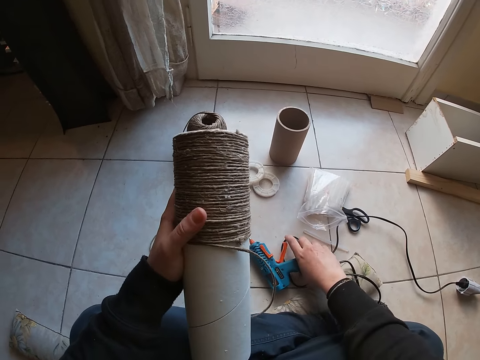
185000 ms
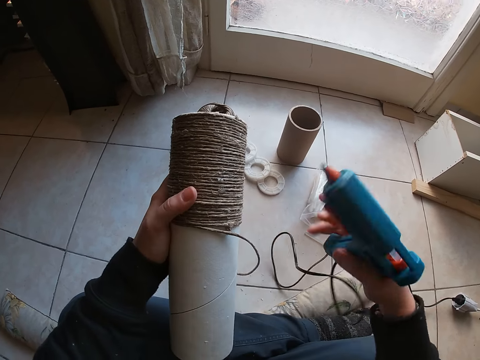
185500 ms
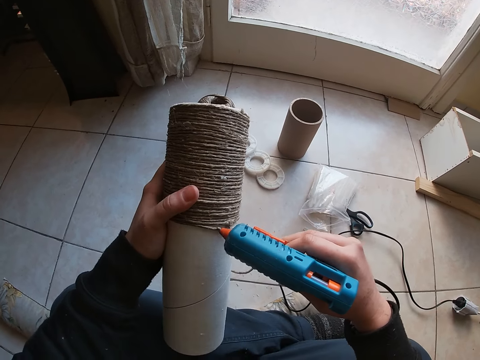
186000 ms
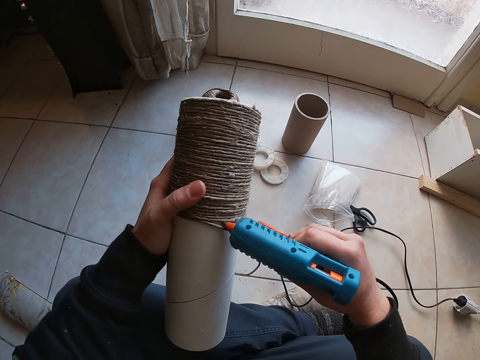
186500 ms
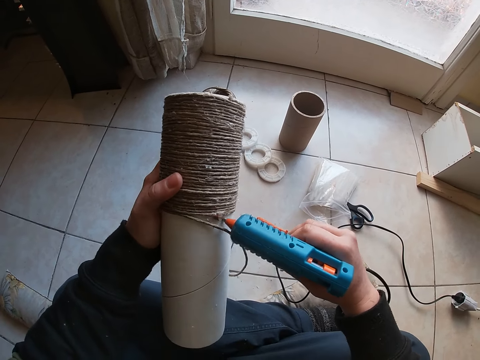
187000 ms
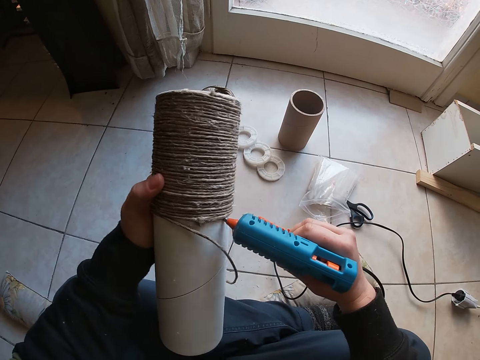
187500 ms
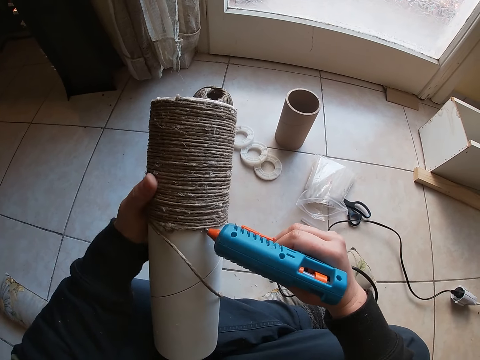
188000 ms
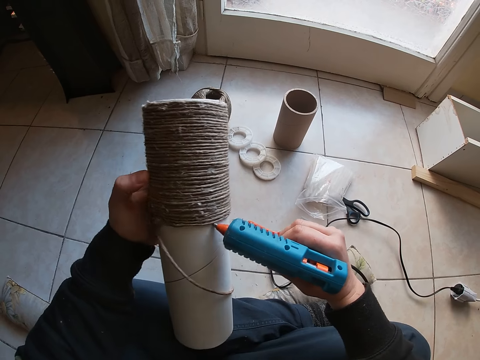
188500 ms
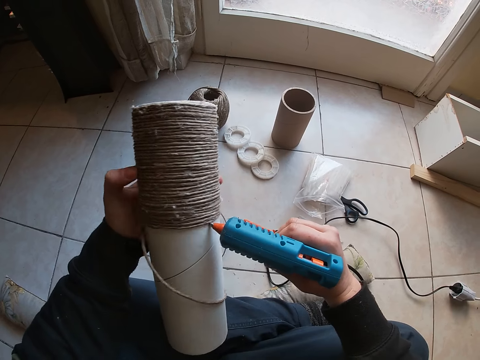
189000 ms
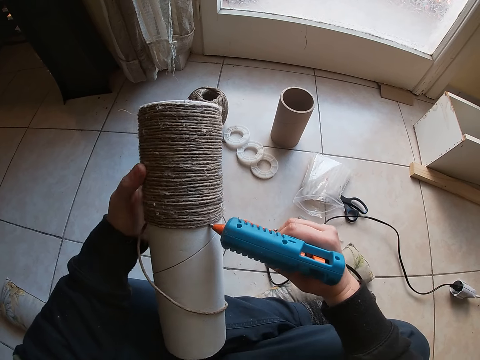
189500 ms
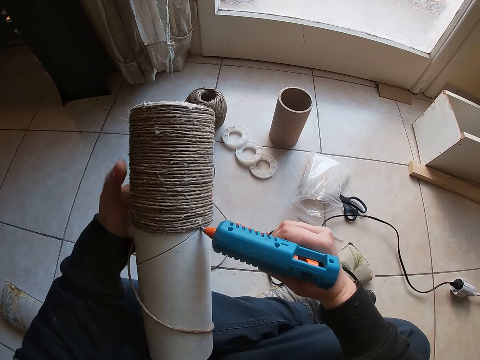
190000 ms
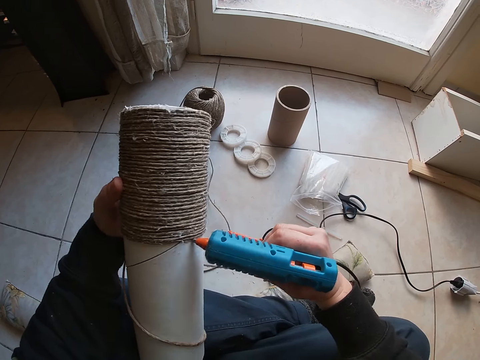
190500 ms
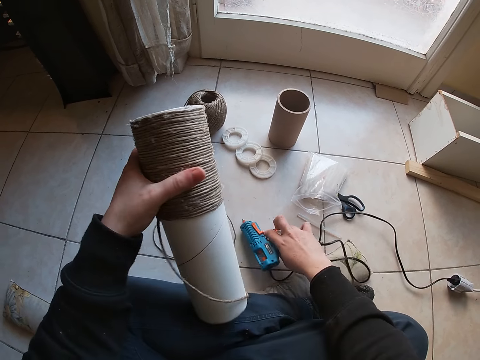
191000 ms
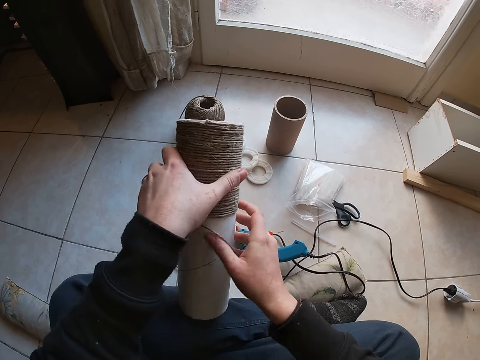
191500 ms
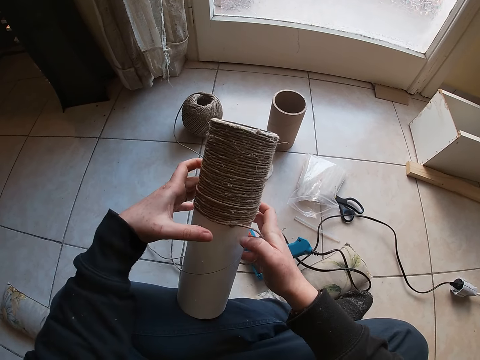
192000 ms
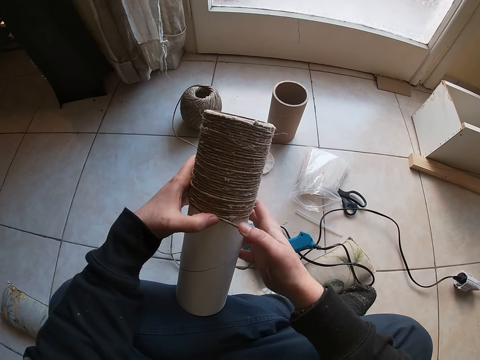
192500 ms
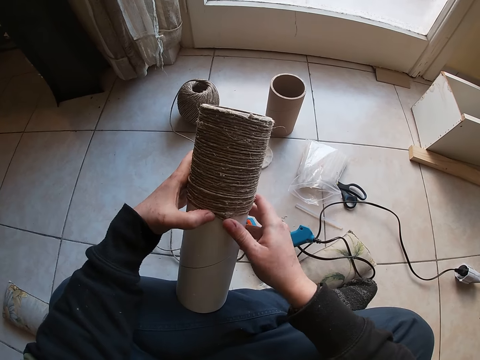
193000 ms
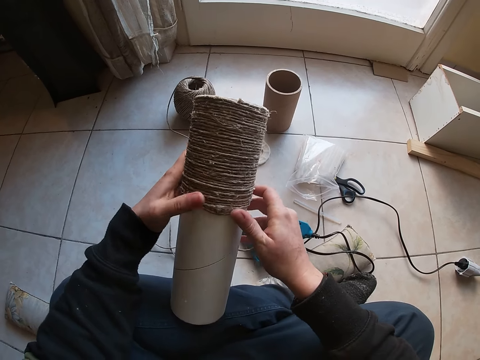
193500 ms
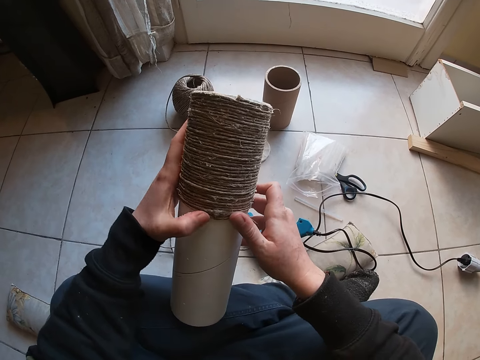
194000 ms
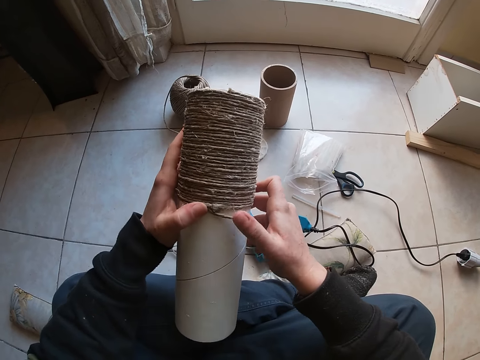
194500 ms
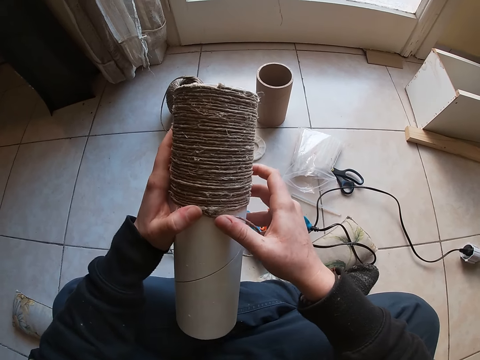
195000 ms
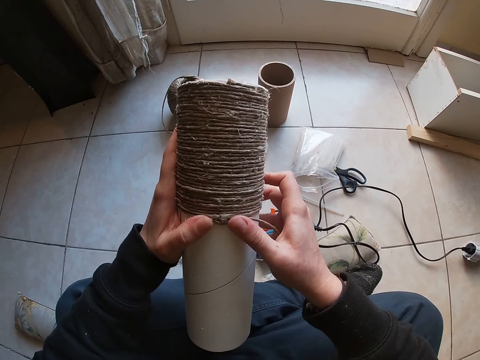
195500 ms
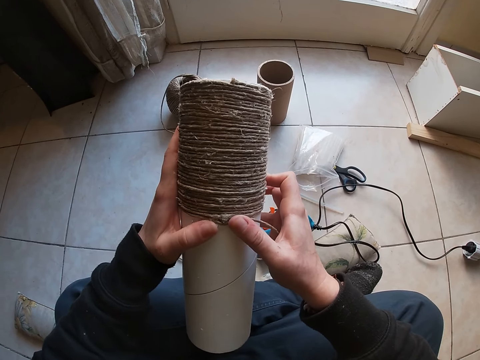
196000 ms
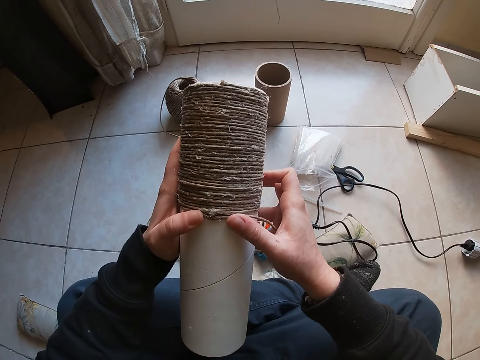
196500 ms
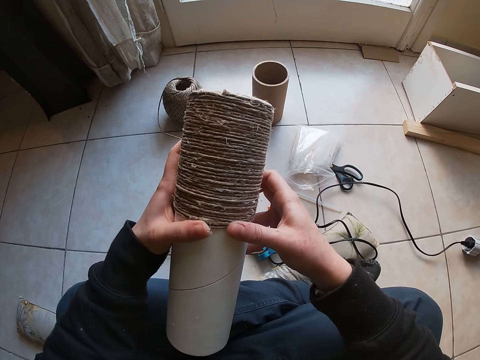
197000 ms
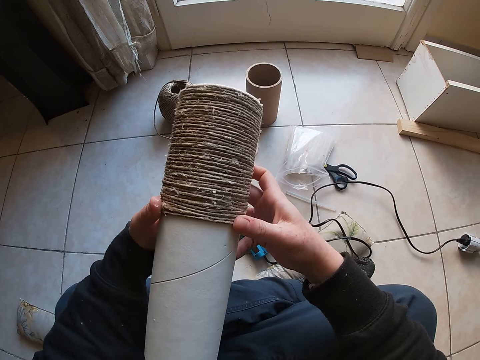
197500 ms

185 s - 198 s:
The camera wearer carries the glue gun with his right hand from the ground. He puts glue round the container. He drops the glue gun on the ground with his right hand. He sticks the yarns on the cardboard with his right hand.

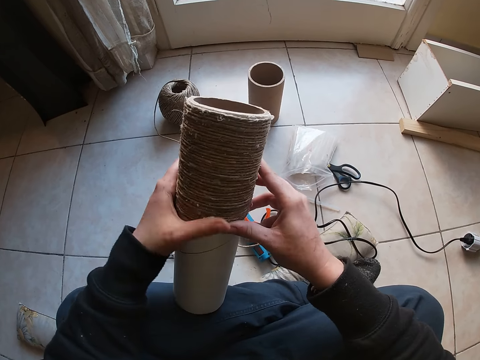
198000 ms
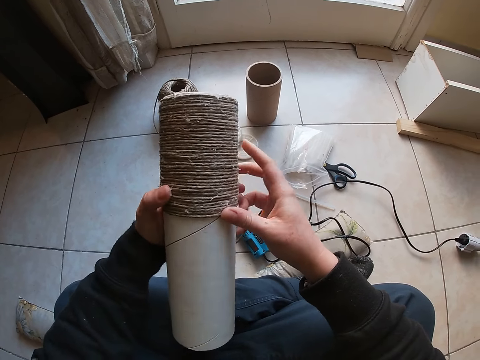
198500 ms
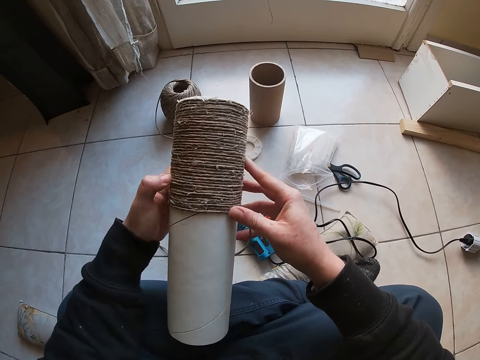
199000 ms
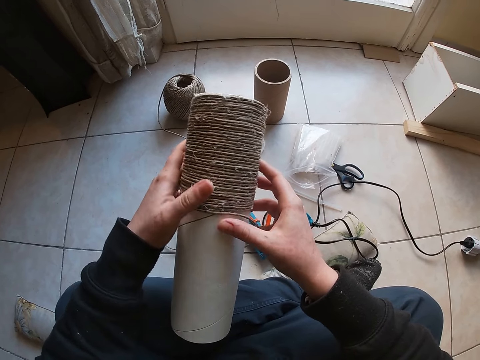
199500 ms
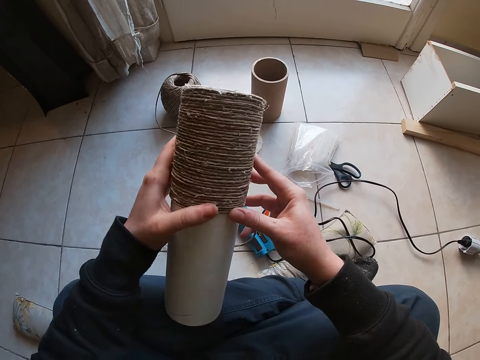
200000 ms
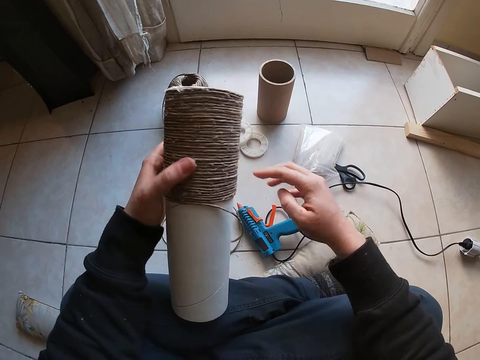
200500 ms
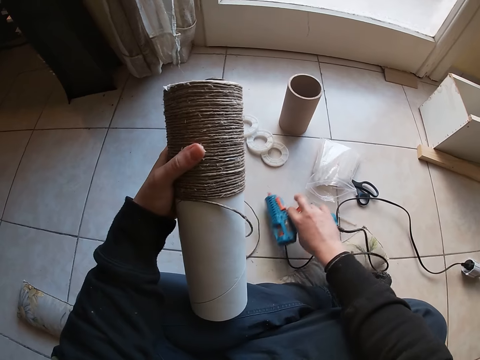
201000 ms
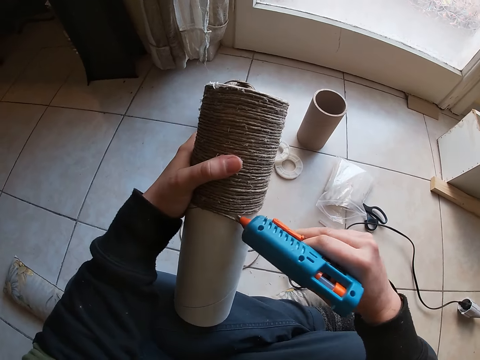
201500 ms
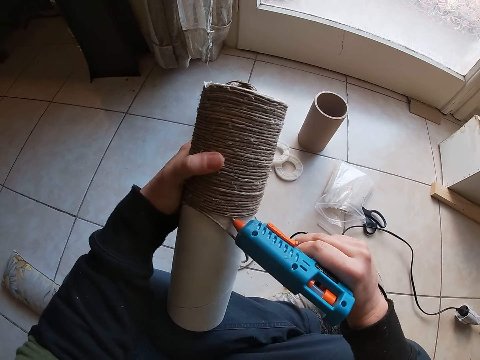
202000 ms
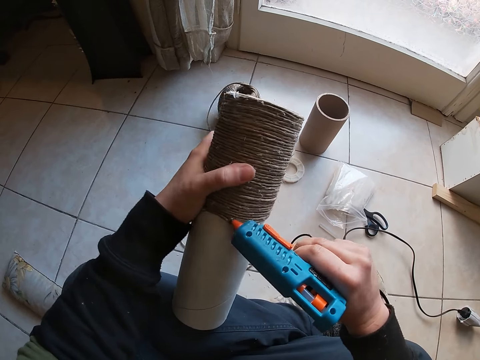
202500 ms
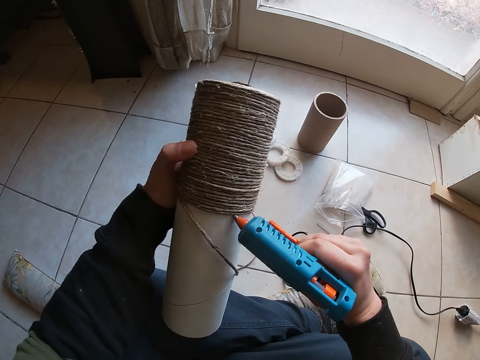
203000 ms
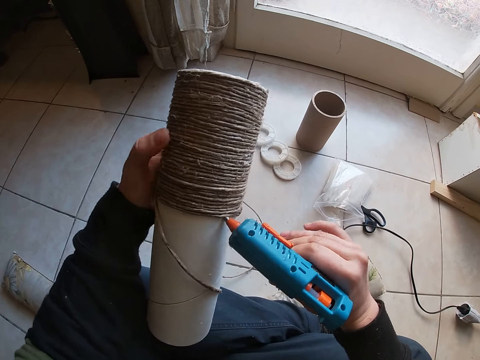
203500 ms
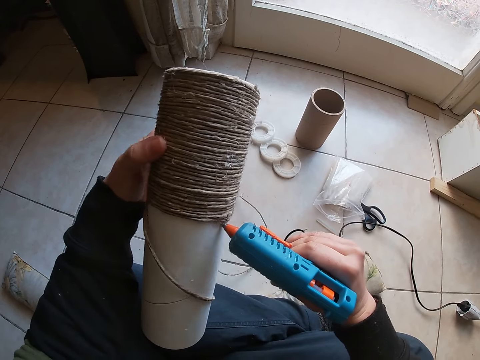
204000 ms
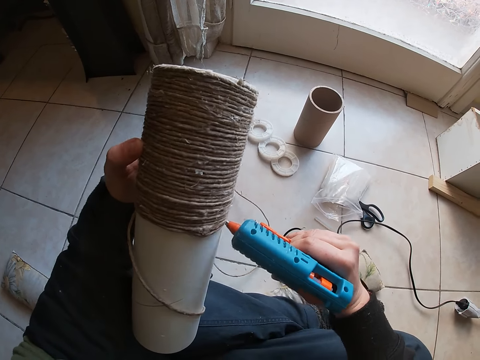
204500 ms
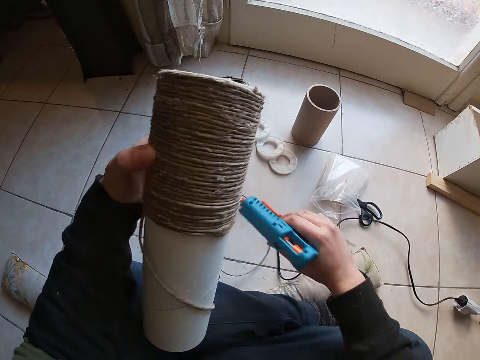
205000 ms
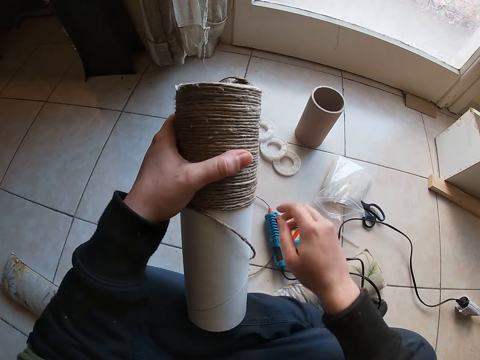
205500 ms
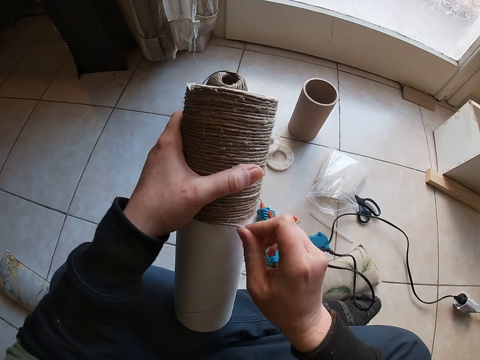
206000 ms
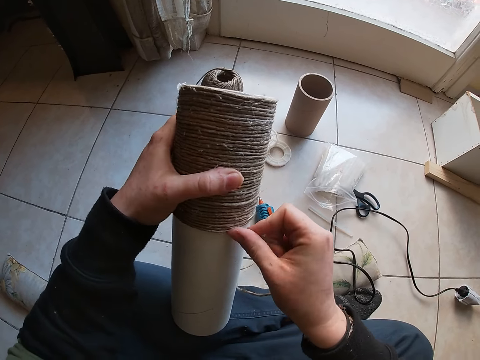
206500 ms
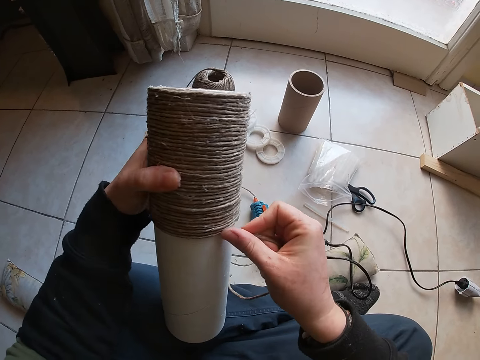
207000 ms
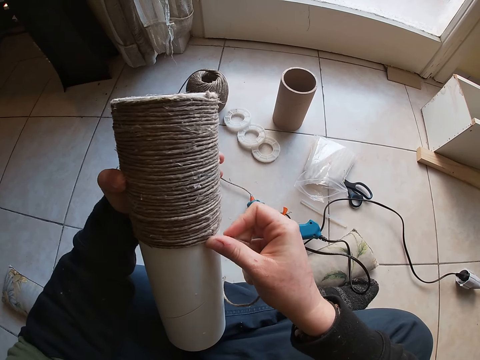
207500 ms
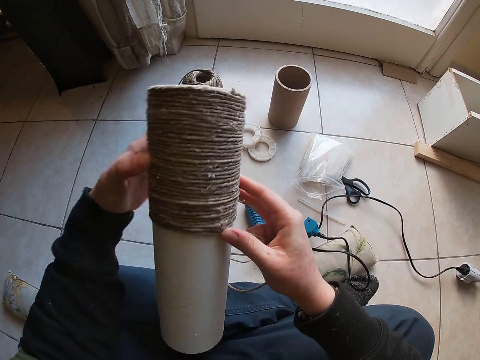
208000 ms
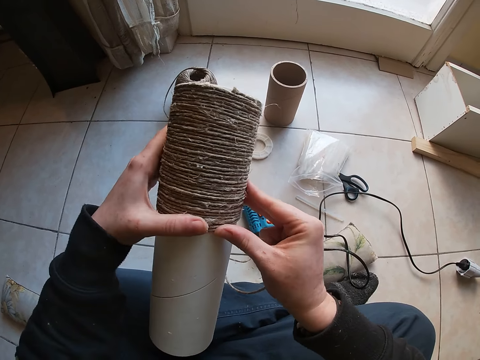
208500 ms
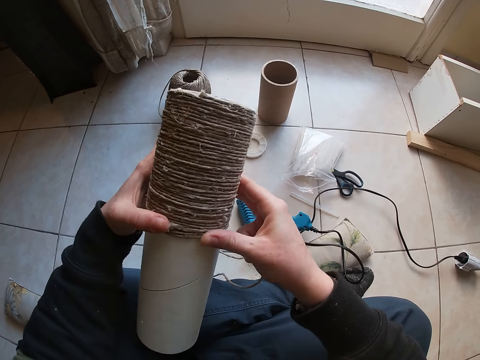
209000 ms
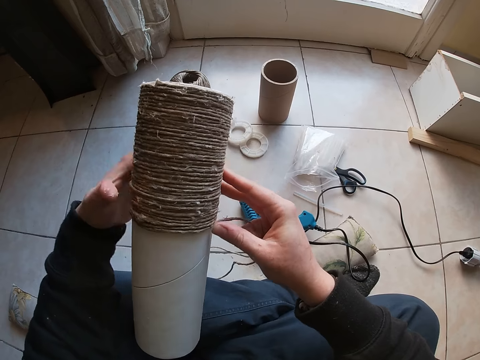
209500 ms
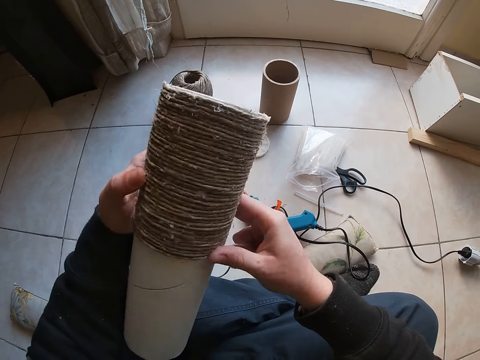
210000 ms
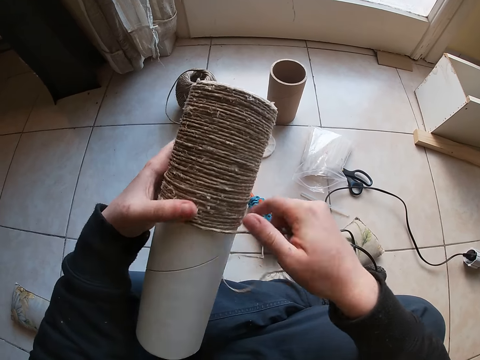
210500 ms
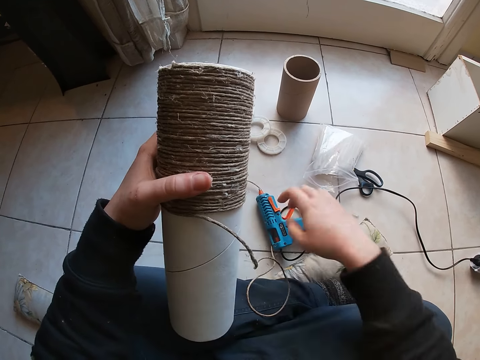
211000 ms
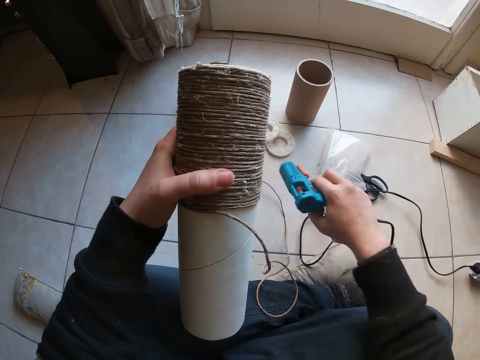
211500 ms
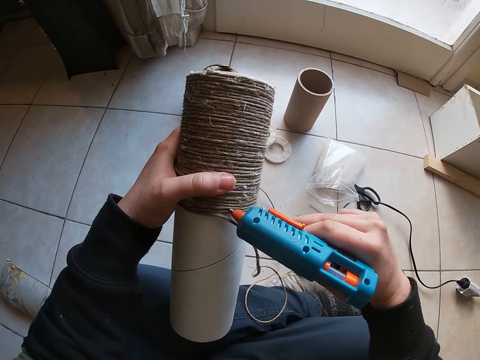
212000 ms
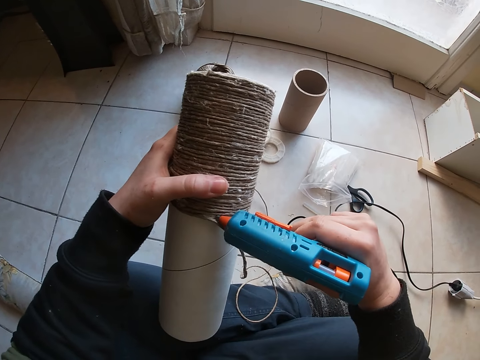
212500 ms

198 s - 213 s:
The camera wearer carries the glue gun with his right hand from the ground. He puts glue round the container. He drops the glue gun on the ground with his right hand. He sticks the yarns on the cardboard with his right hand. He carries the glue gun with his right hand from the ground. He puts glue round the container.
